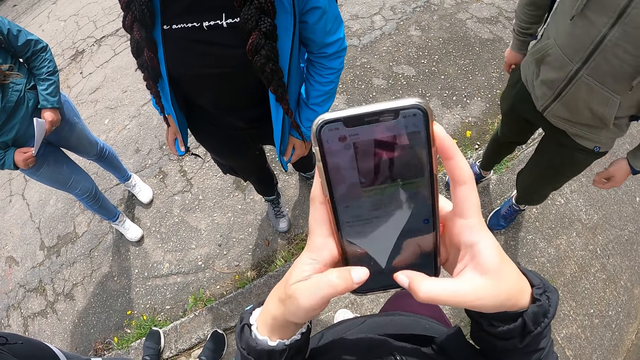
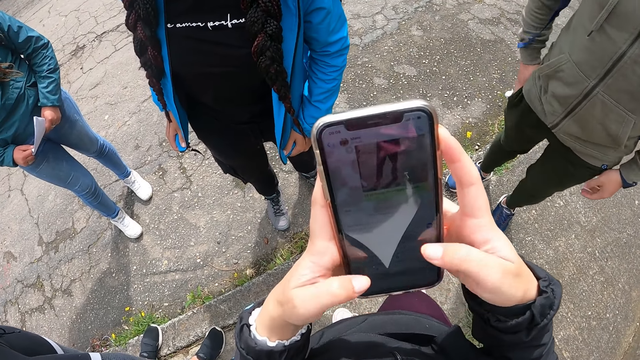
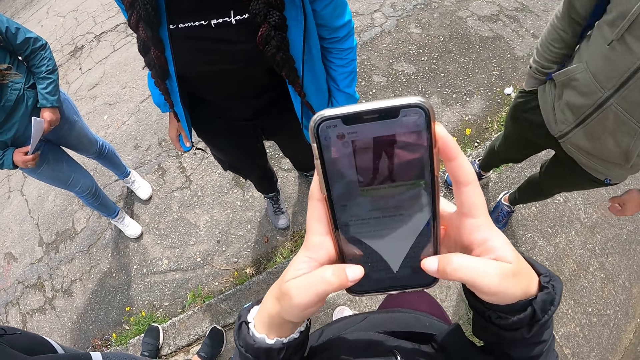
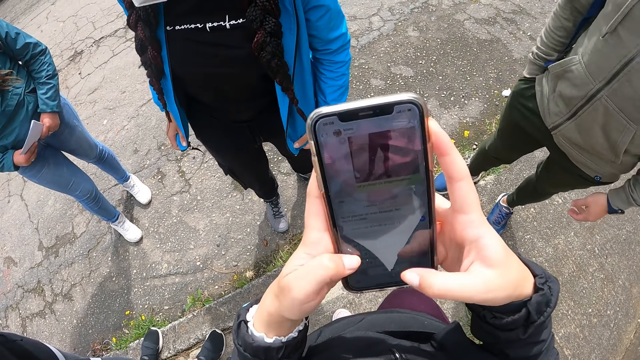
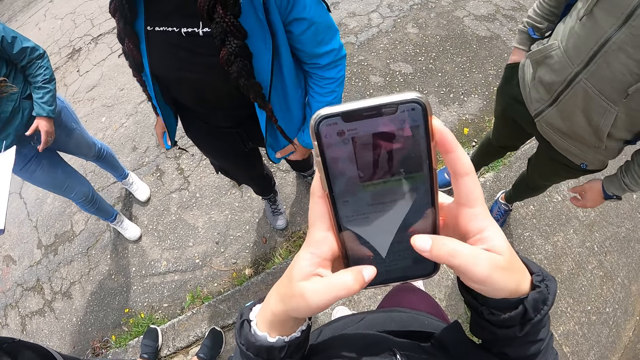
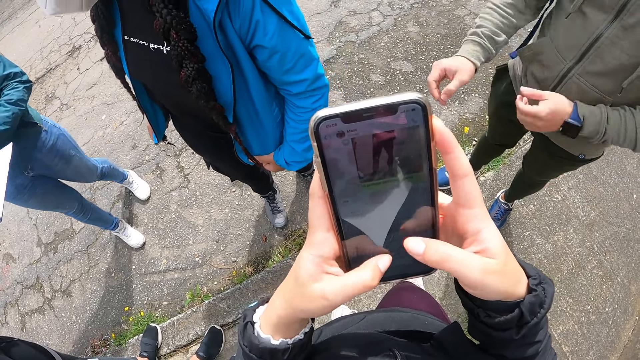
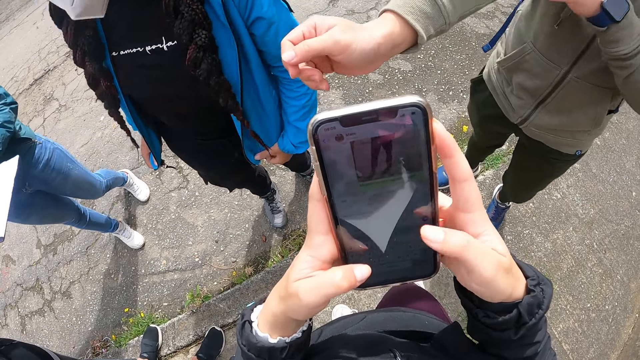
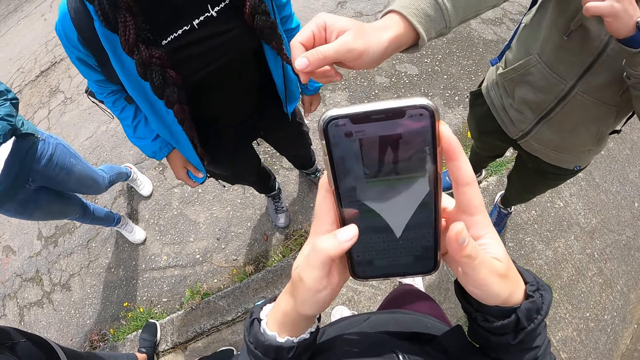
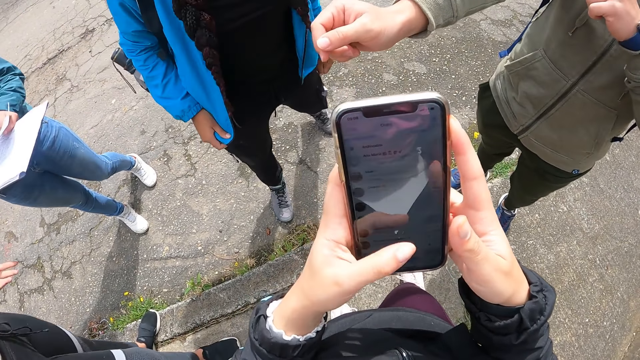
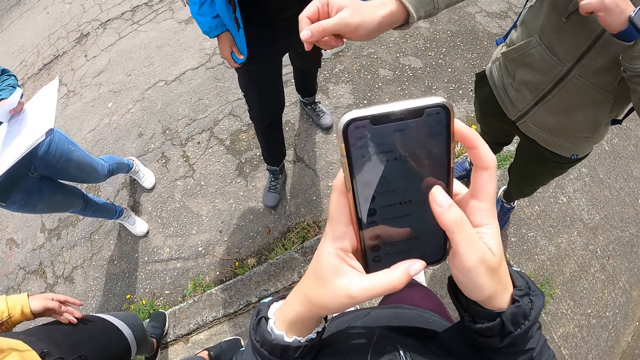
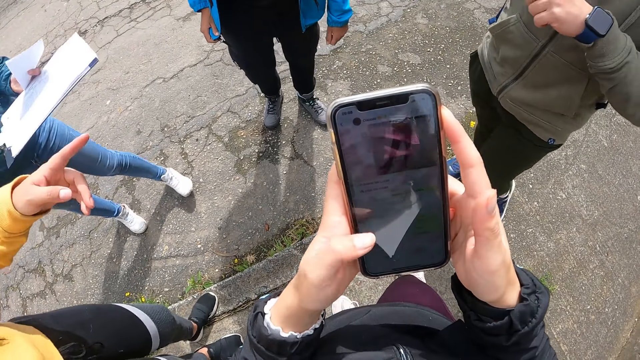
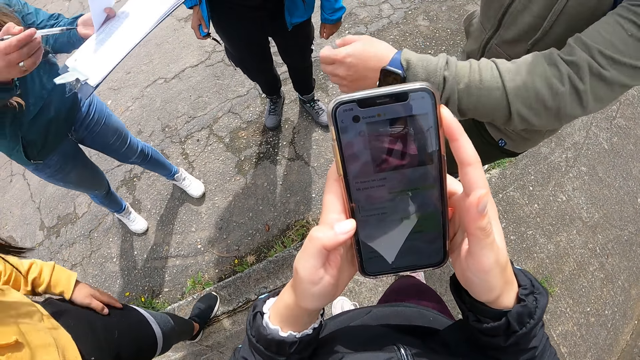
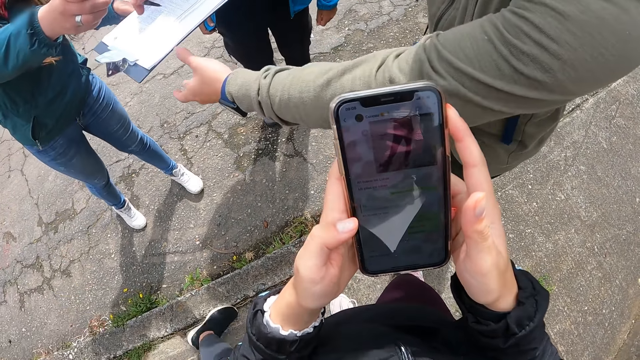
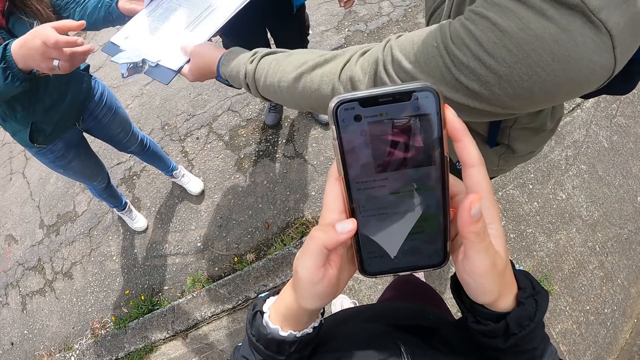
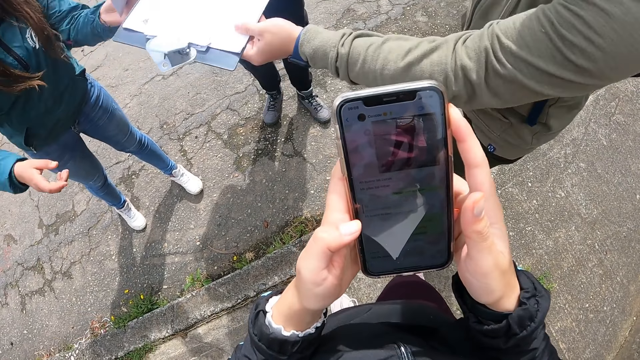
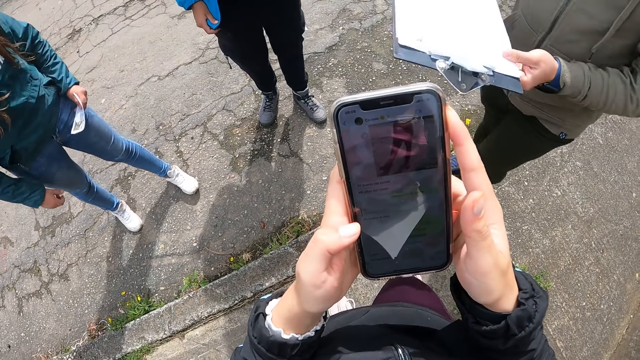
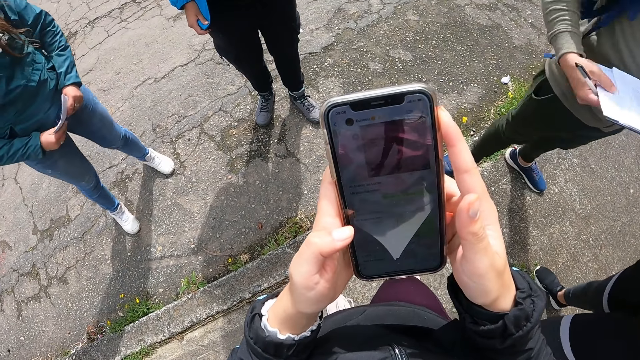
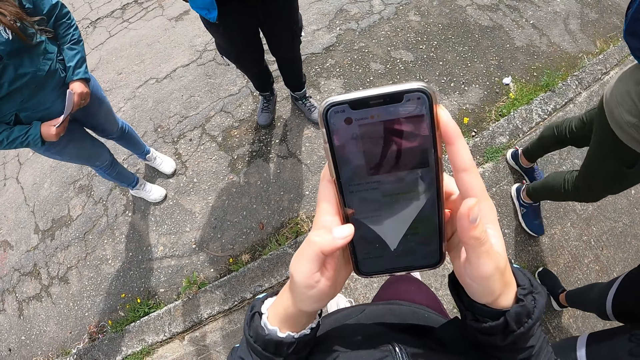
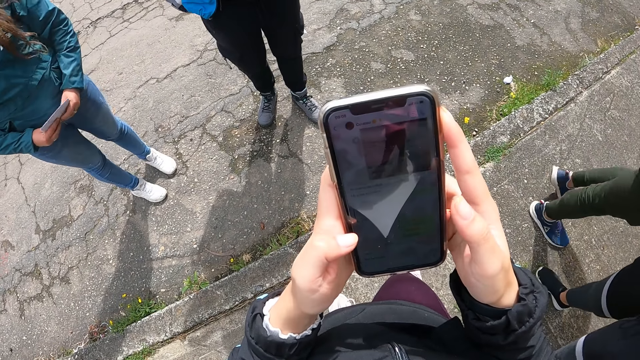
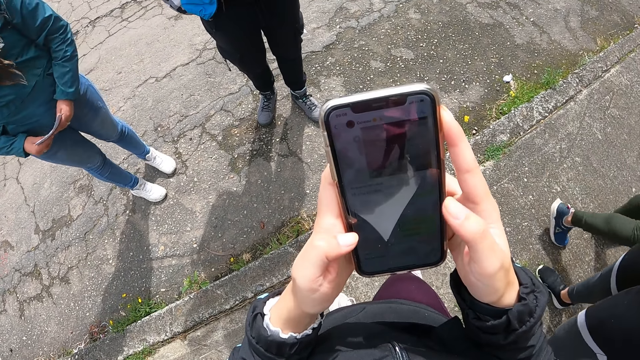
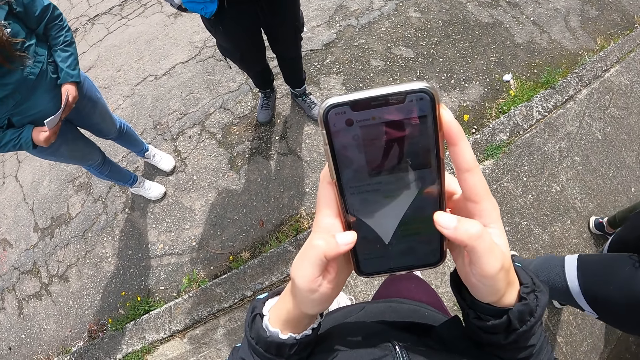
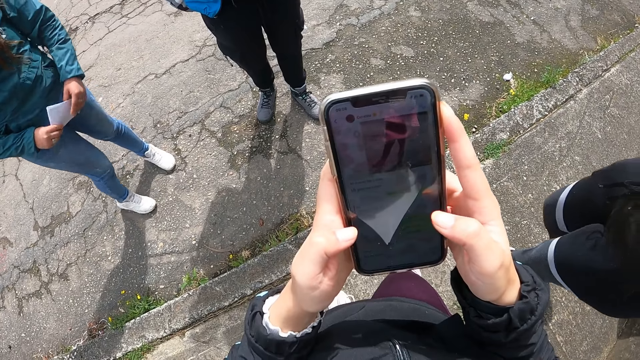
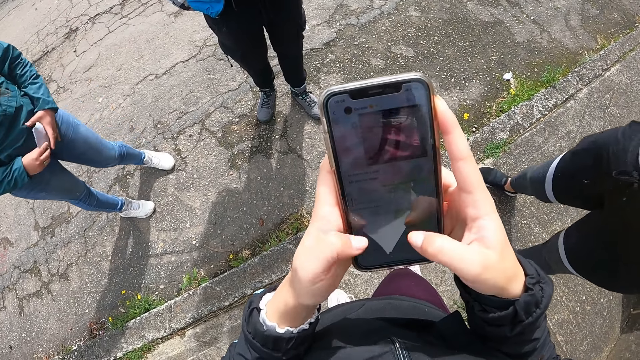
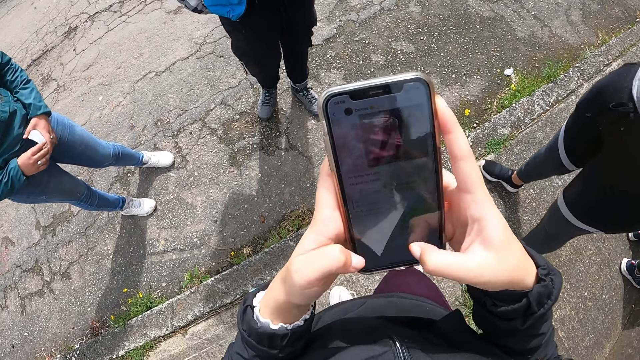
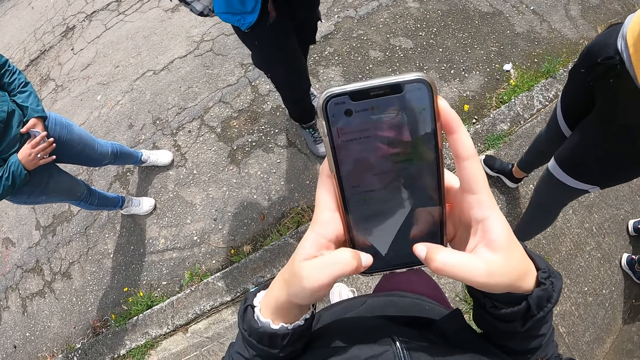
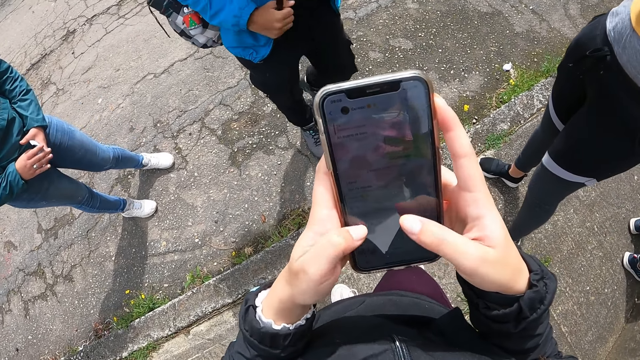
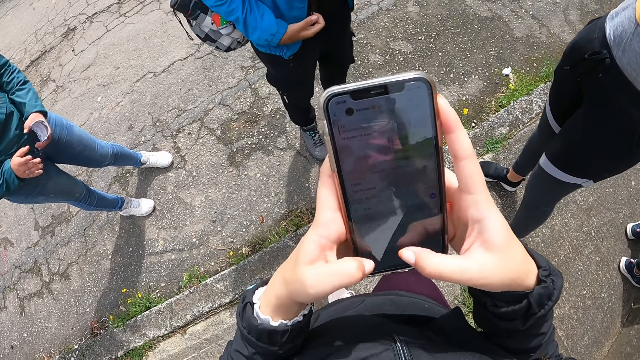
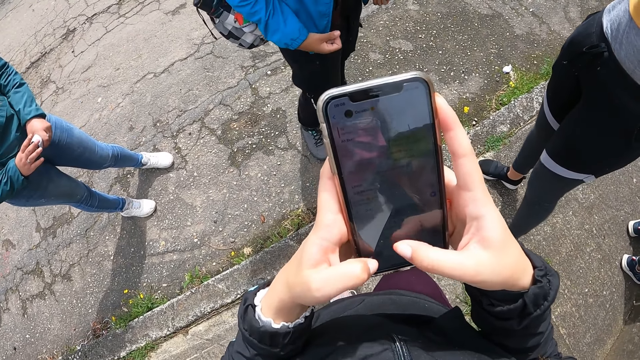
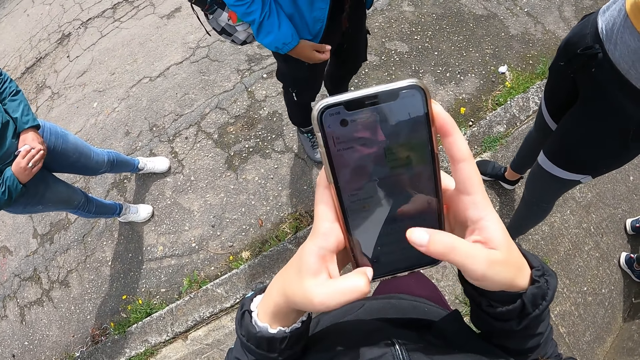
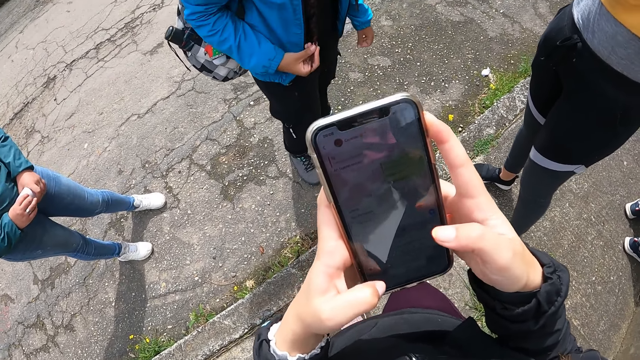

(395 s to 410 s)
The camera wearer types on the phone. A lady gives the notepad in her hands to another lady. The camera wearer scrolls the phone. The first lady gives the notepad and pen in her hands to a man. The camera wearer stares at the phone. They type on the phone.

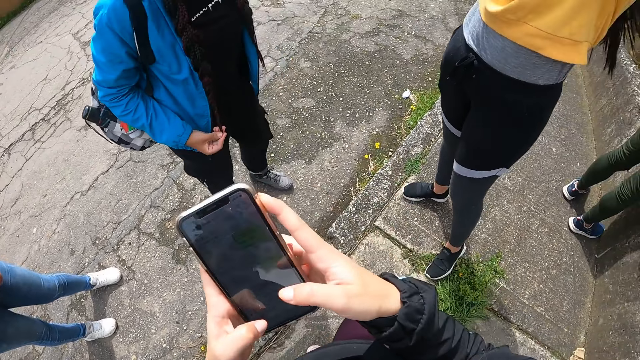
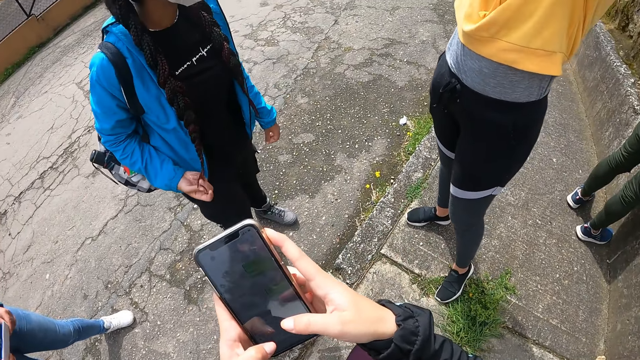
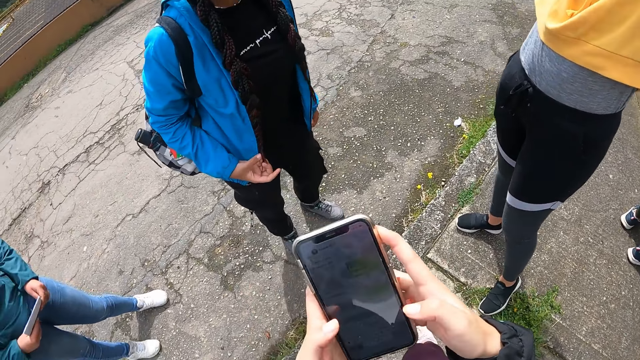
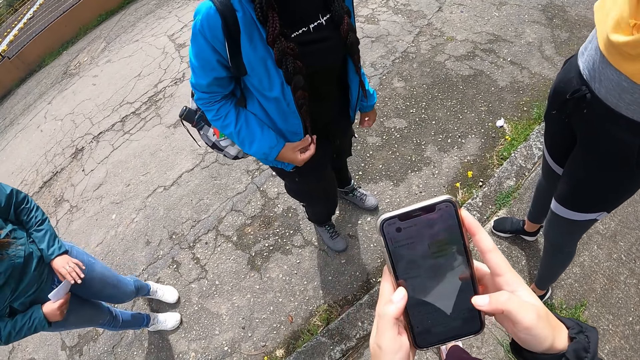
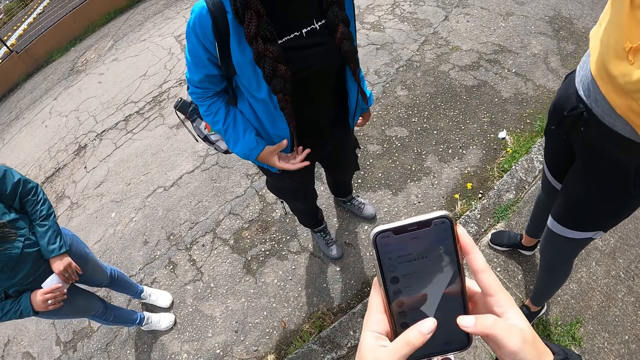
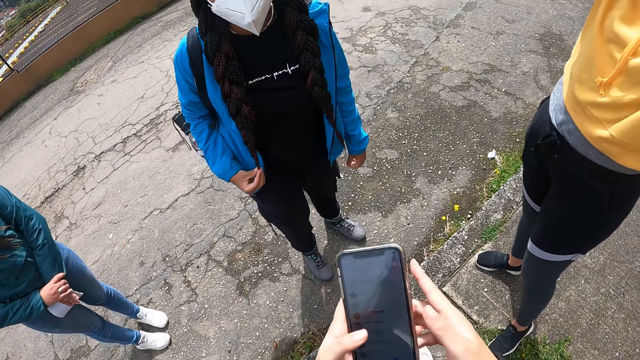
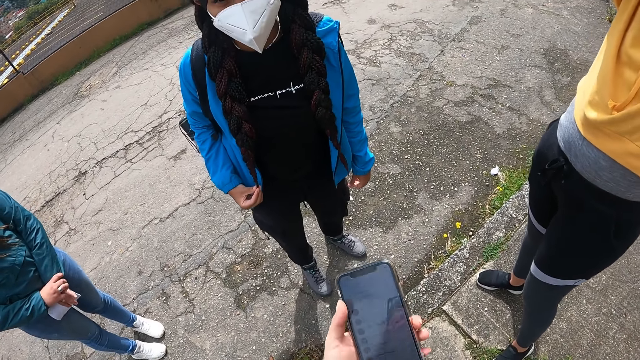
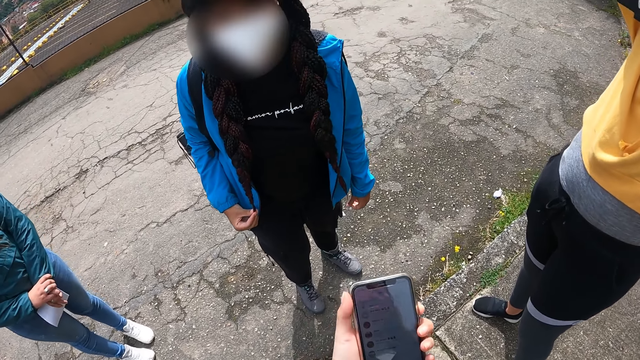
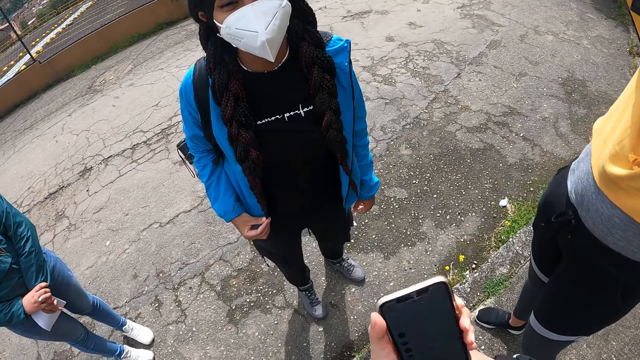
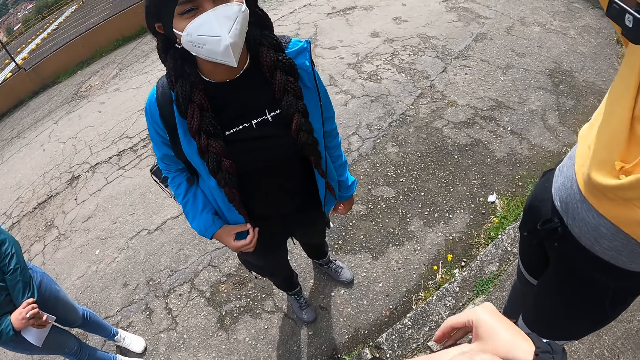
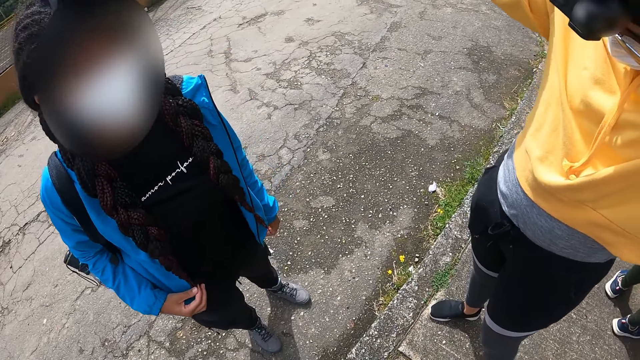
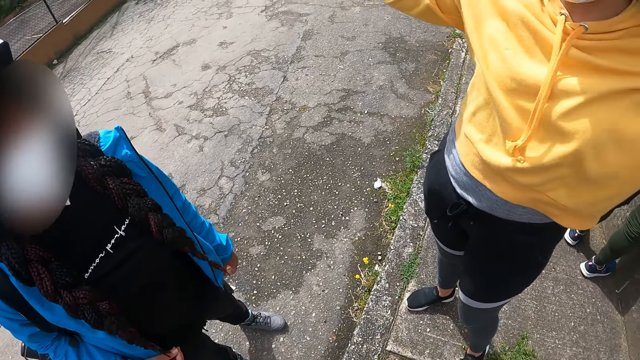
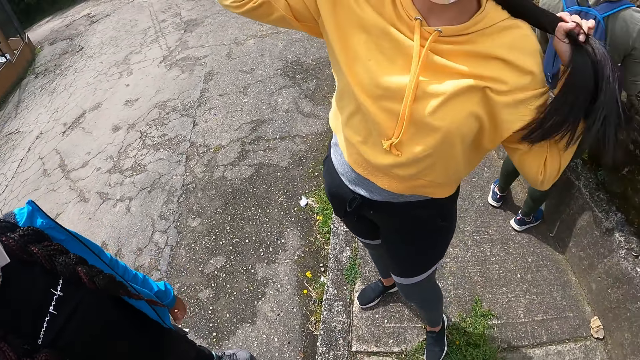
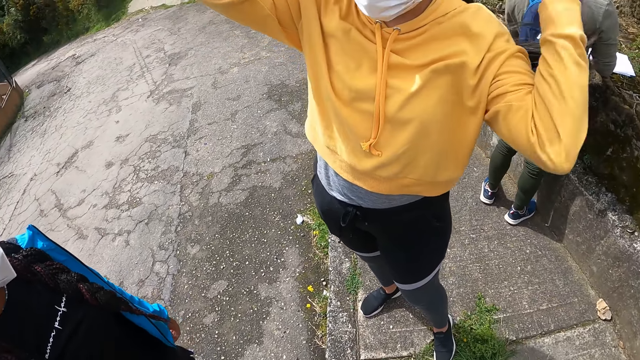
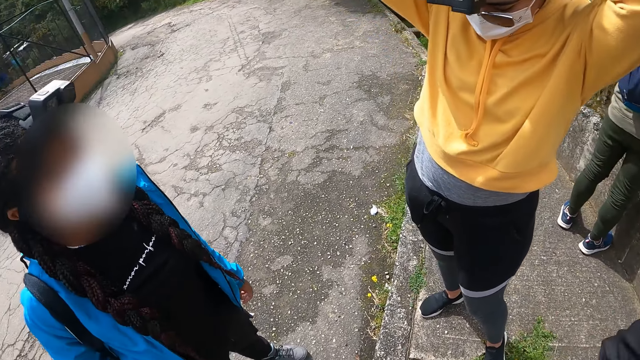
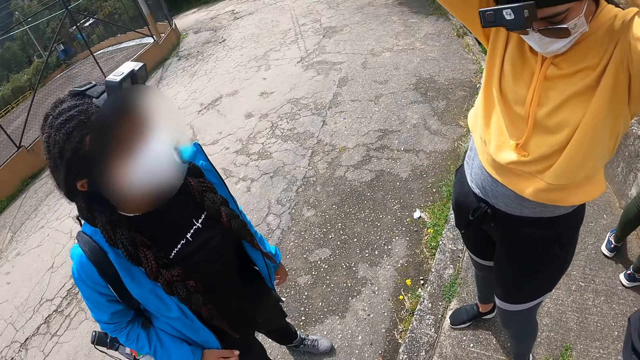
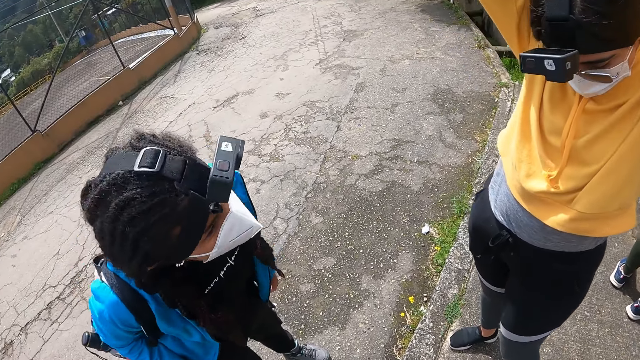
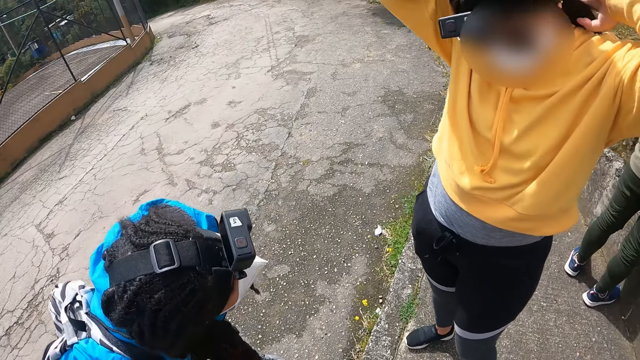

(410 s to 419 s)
The camera wearer looks around. They type on the phone. They look around. A lady packs her hair with her hands.
